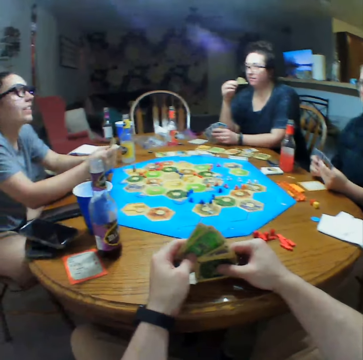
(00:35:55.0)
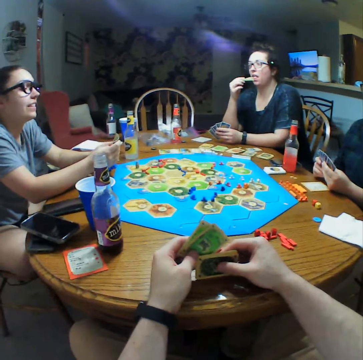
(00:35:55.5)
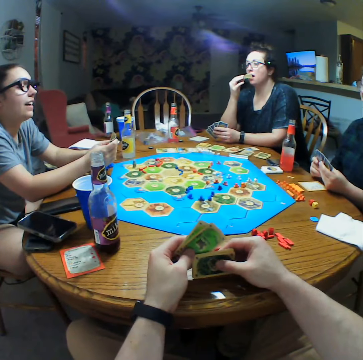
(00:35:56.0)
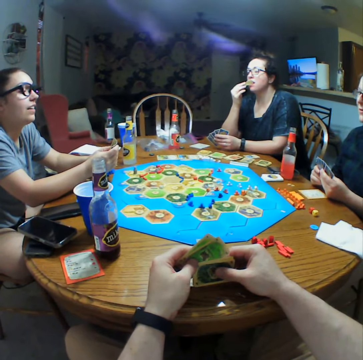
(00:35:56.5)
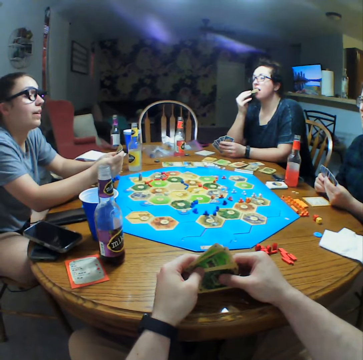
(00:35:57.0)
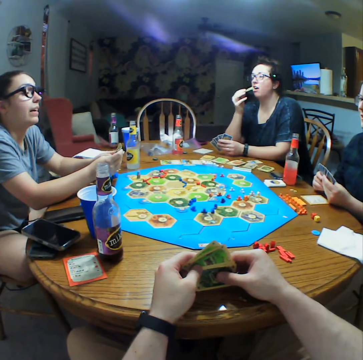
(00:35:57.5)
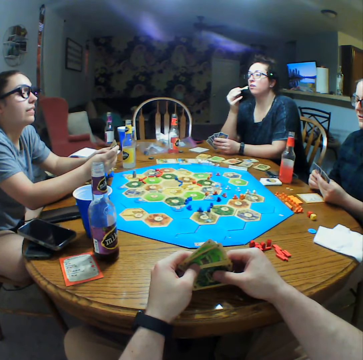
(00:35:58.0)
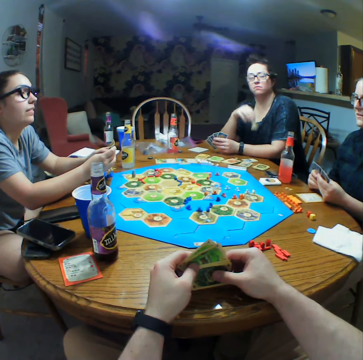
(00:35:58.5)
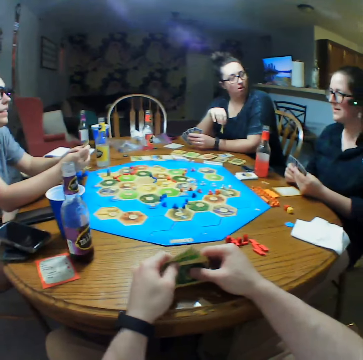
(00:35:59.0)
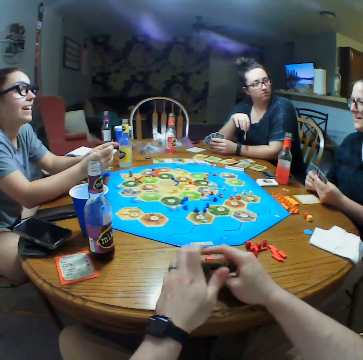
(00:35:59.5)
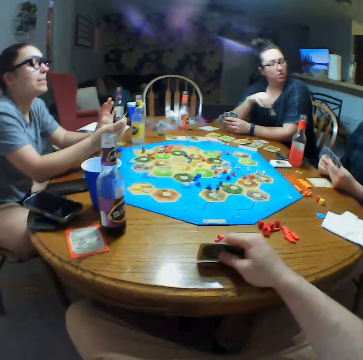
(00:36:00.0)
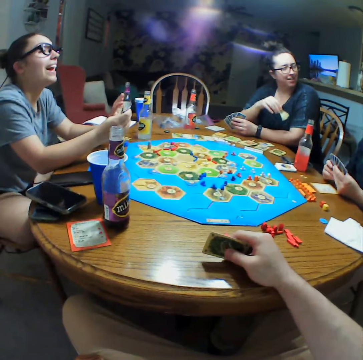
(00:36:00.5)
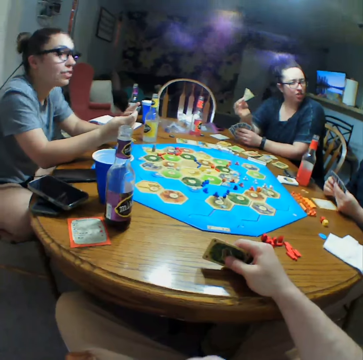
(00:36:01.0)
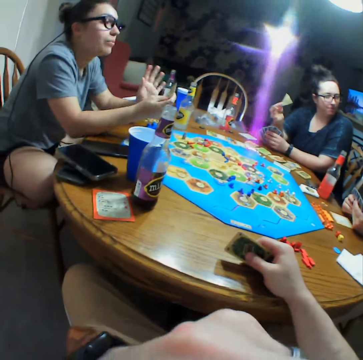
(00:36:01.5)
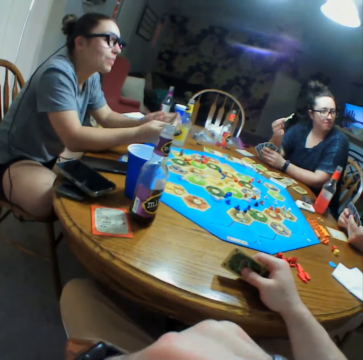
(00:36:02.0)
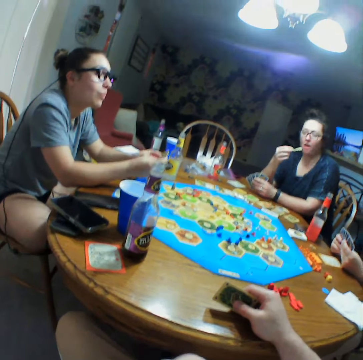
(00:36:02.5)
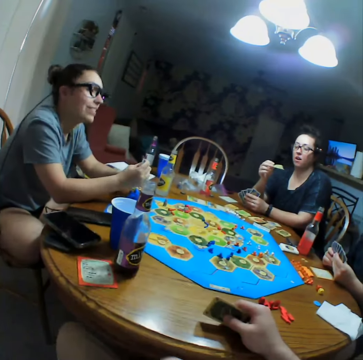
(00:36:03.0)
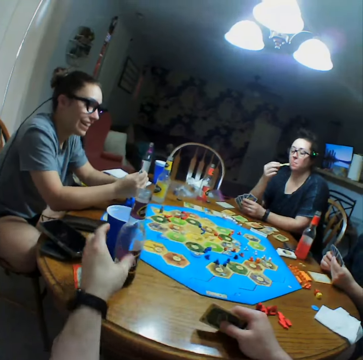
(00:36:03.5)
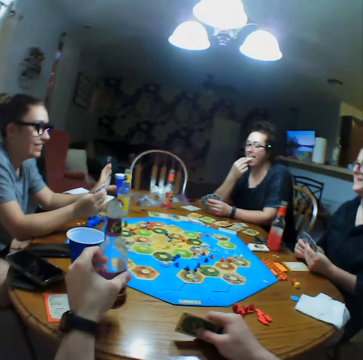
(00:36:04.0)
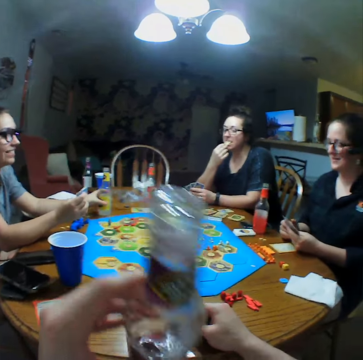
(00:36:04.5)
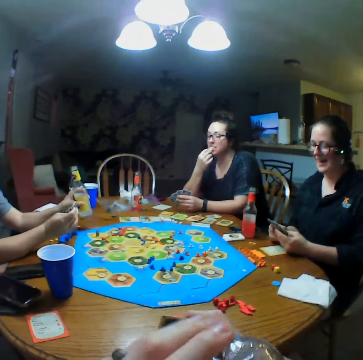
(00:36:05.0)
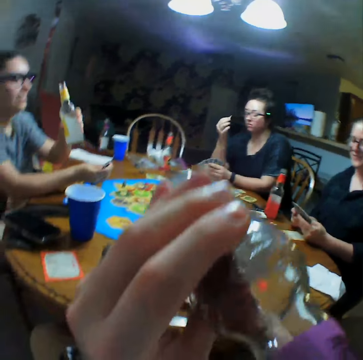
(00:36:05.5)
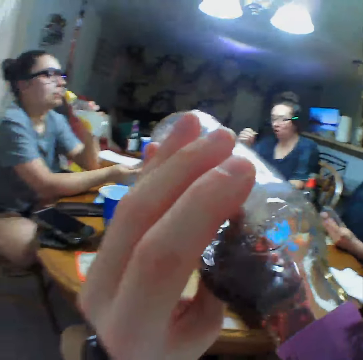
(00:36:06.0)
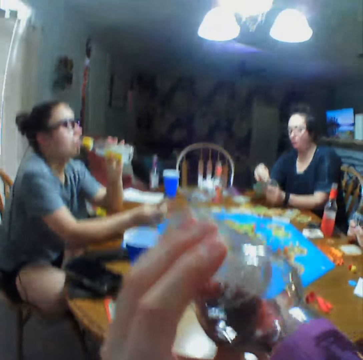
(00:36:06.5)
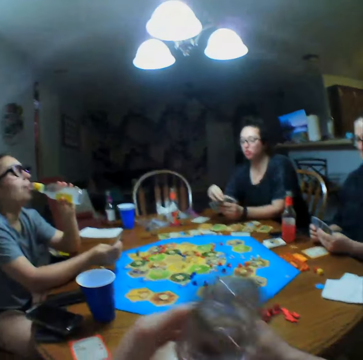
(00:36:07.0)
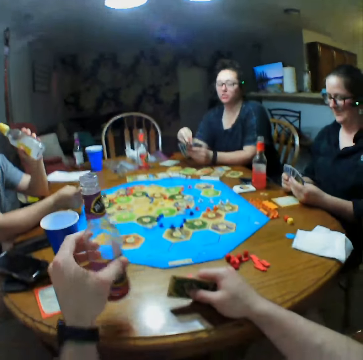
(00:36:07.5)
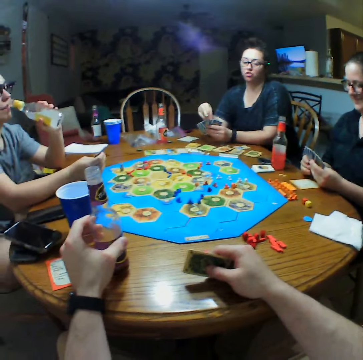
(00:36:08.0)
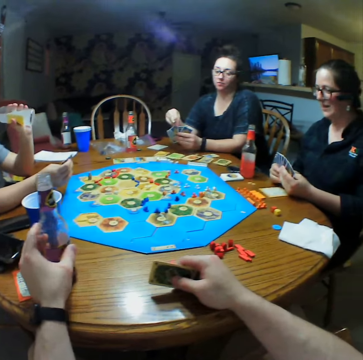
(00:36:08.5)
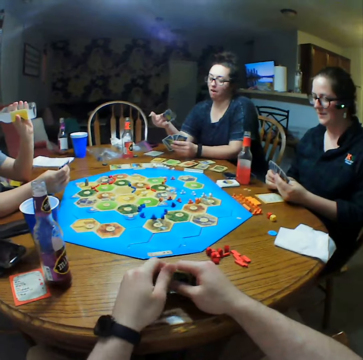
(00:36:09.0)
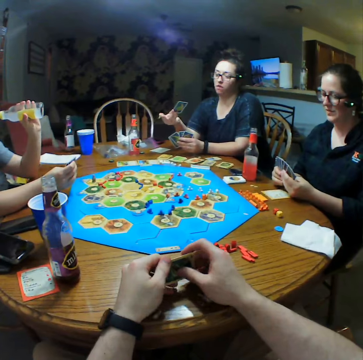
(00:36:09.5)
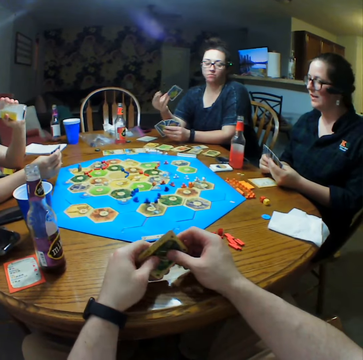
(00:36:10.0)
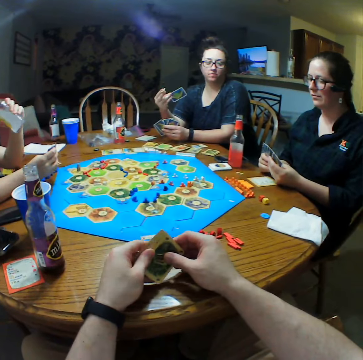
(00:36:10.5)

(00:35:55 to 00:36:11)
A person interacts with another person. The first person eats crisps. The second person interacts with a third person. The camera wearer holds cards with both hands. The first person interacts with the third person. The camera wearer holds cards with the right hand and touches the mouth. They take a bottle on the table. The first person eats crisps. The second person takes a drink. The camera wearer puts the bottle on the table. They hold cards with both hands. The first person picks up a card.

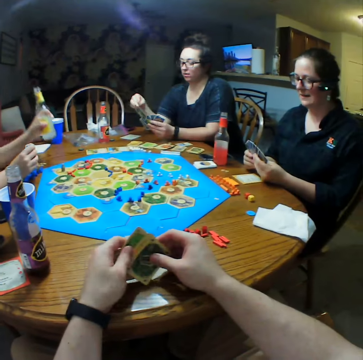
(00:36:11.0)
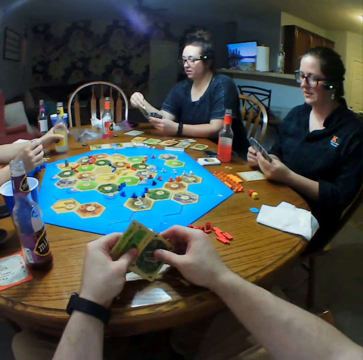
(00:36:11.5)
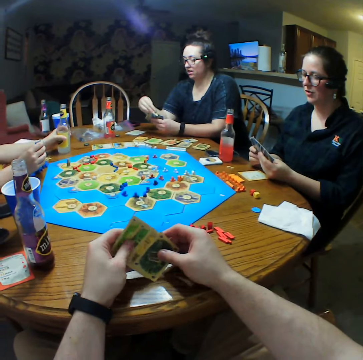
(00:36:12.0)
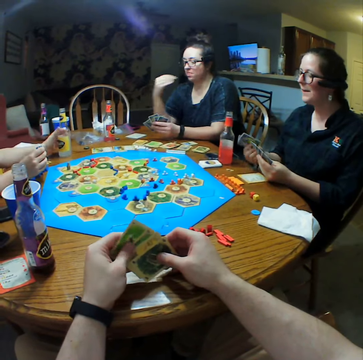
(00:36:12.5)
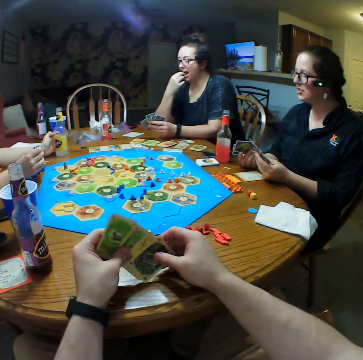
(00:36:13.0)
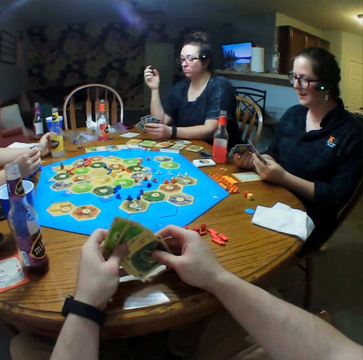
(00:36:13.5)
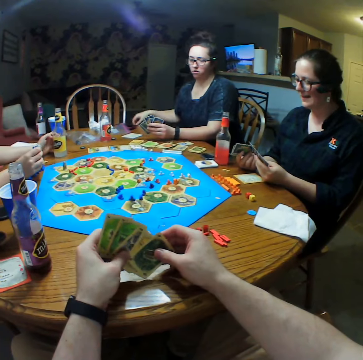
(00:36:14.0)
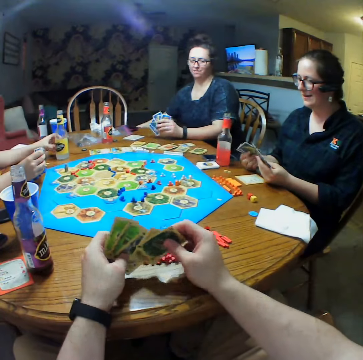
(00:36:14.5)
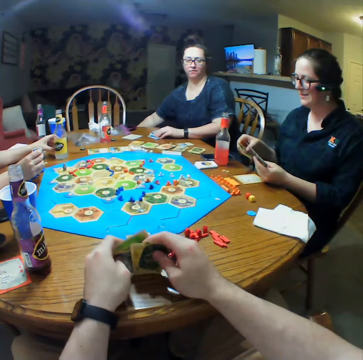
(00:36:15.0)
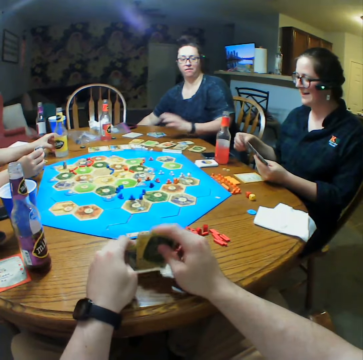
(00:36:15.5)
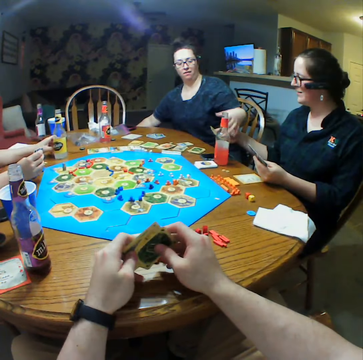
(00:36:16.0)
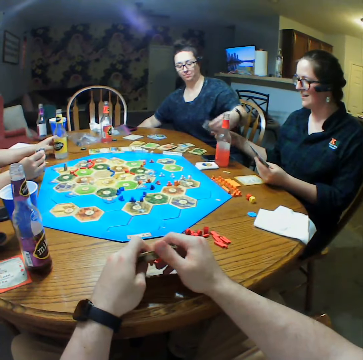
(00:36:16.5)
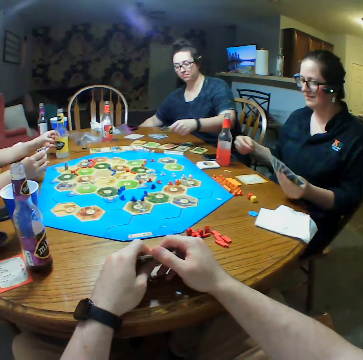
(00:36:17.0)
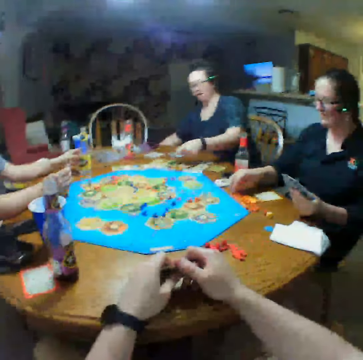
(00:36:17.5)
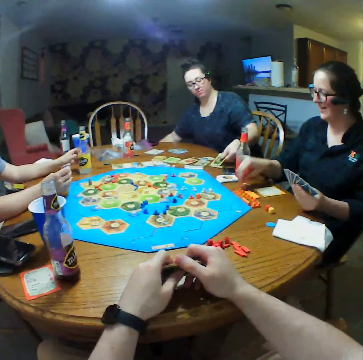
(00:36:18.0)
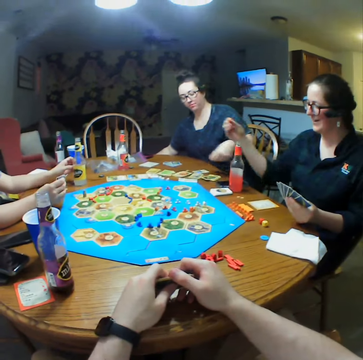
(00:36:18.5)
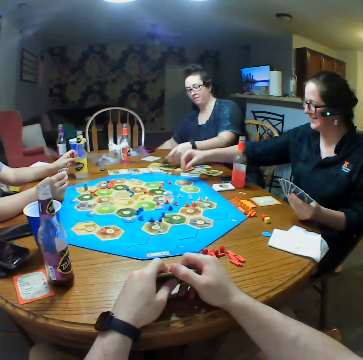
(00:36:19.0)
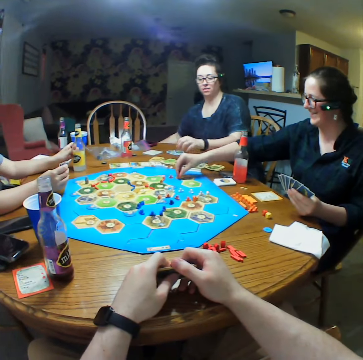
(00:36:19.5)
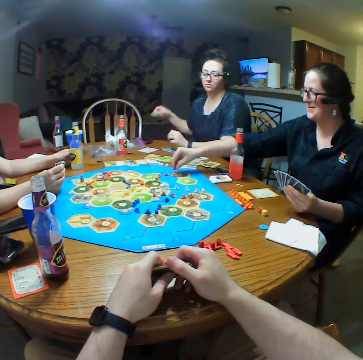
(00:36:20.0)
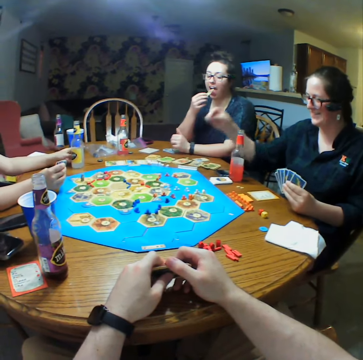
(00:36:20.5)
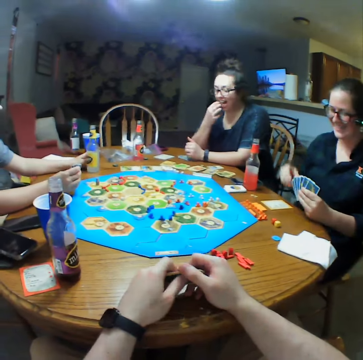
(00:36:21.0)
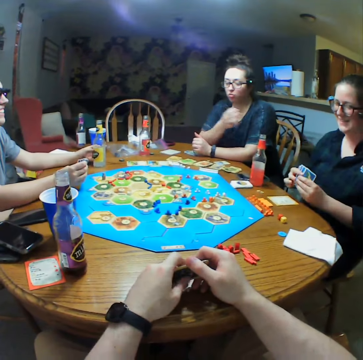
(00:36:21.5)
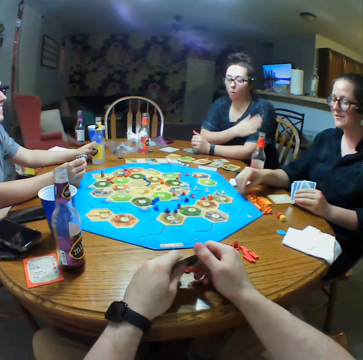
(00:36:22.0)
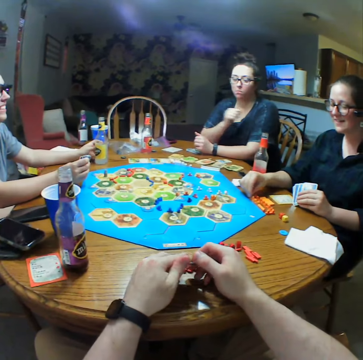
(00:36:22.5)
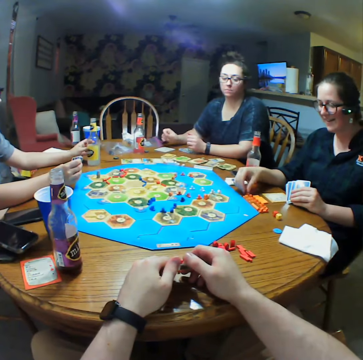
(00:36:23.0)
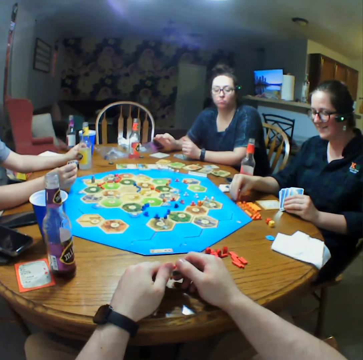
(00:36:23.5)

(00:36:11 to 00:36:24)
The camera wearer selects cards. A person puts a drink on the table. Another person eats crisps. The second person picks crisps. The second person picks crisps again. The second person picks cards from a third person. The third person gives the second person a card. The second person drops cards on the table. The second person takes a card on the table. The third person picks dice. The second person takes crisps. The second person cleans hands on the cloth.

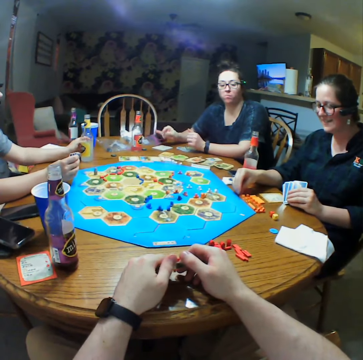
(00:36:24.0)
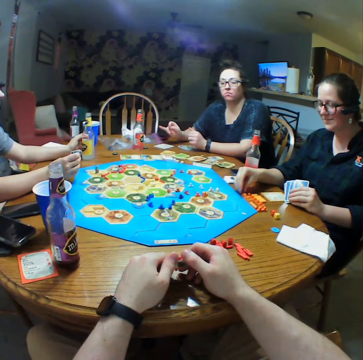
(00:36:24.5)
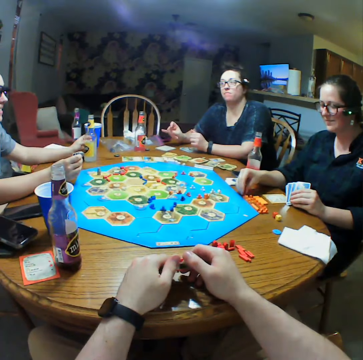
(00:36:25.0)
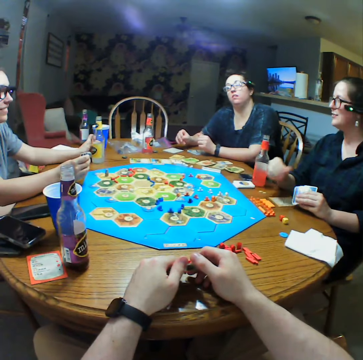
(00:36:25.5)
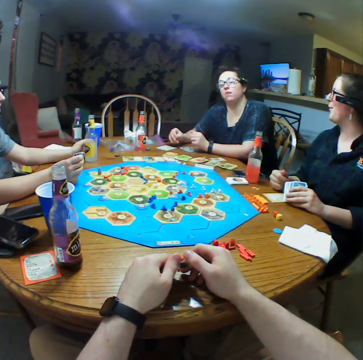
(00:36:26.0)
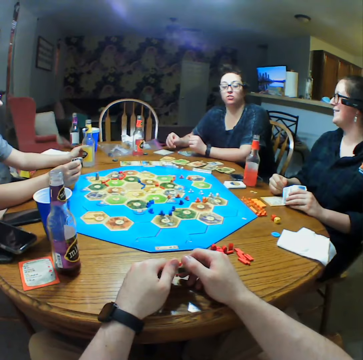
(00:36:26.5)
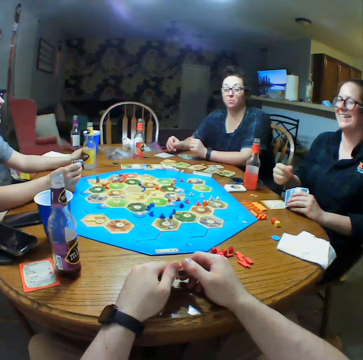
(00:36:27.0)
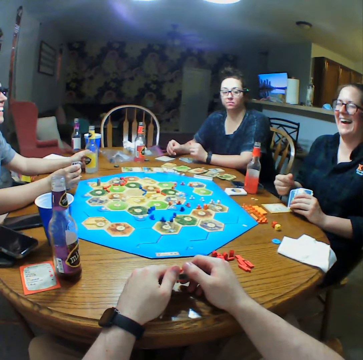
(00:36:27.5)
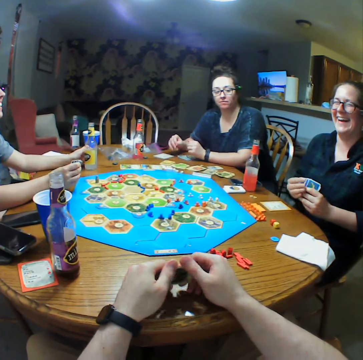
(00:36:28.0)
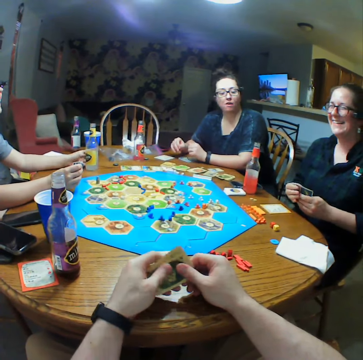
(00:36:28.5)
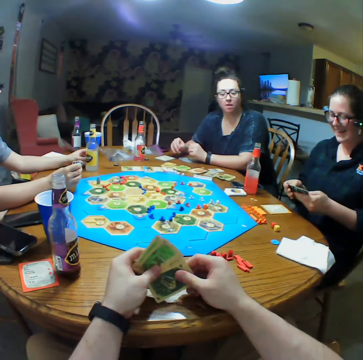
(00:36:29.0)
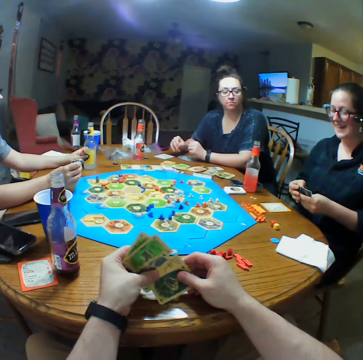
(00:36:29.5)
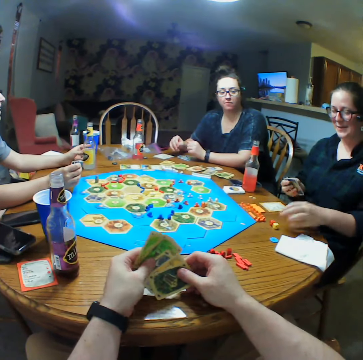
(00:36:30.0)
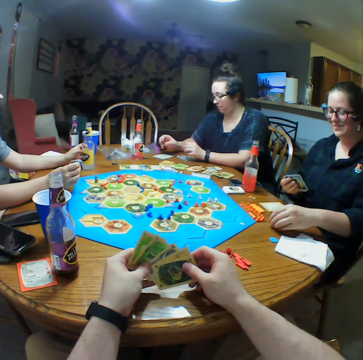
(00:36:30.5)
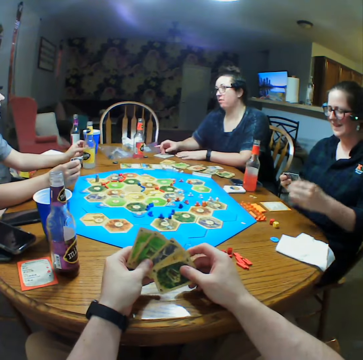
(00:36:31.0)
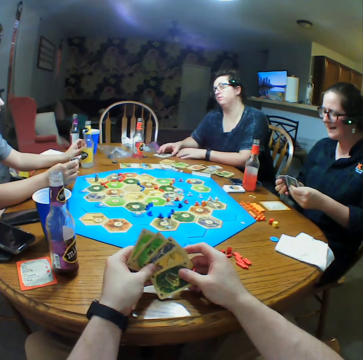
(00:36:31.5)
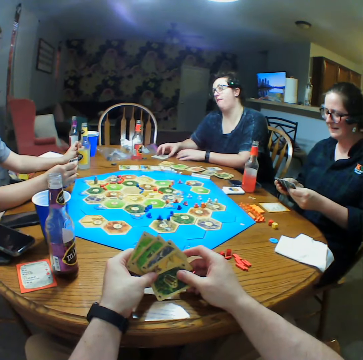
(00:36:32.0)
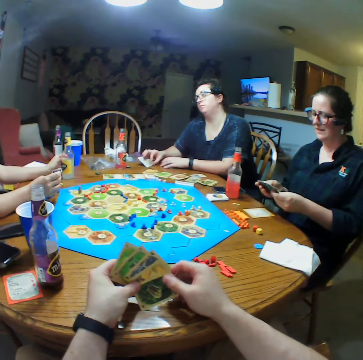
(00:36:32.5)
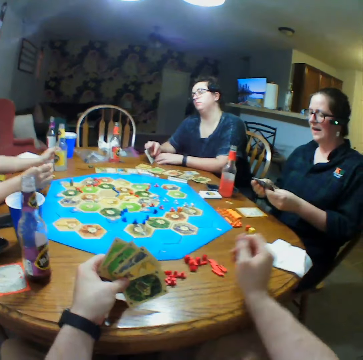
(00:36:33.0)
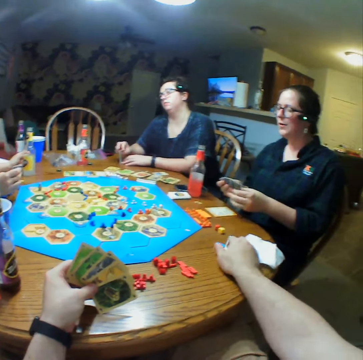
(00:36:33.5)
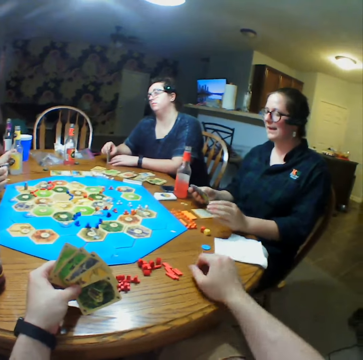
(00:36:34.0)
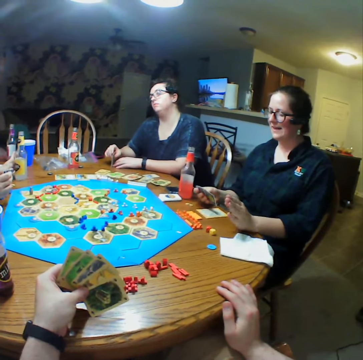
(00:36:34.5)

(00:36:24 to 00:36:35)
A person drags a bottle on the table. Another person selects cards. A third person holds cards on the table.
